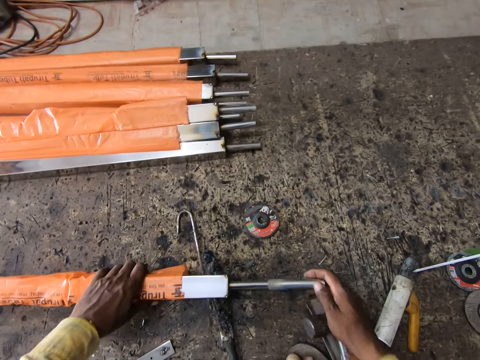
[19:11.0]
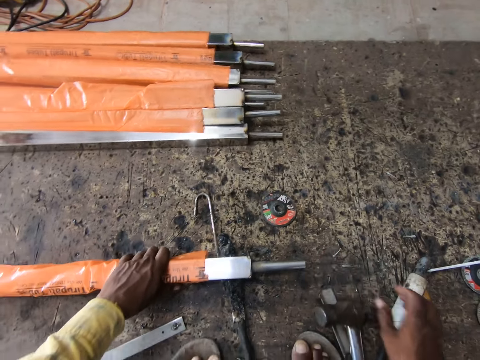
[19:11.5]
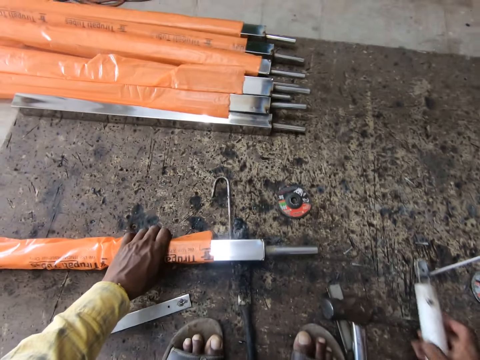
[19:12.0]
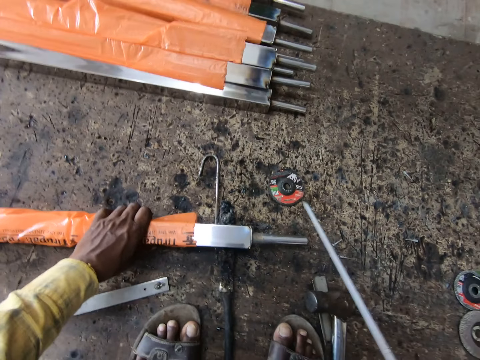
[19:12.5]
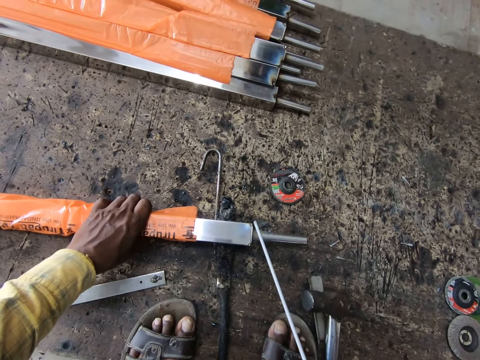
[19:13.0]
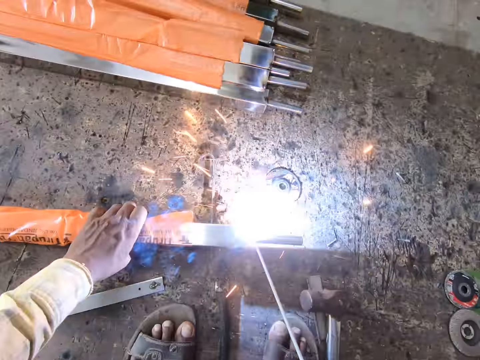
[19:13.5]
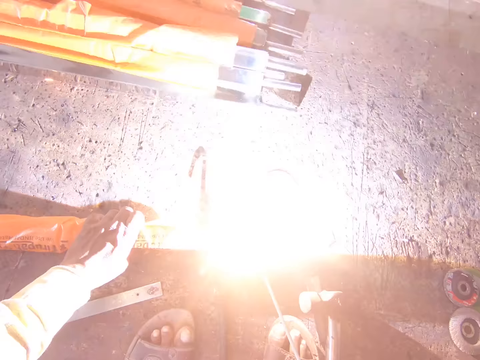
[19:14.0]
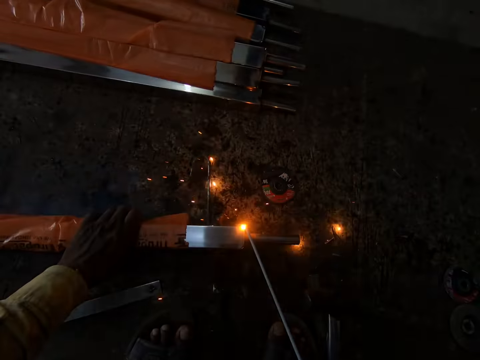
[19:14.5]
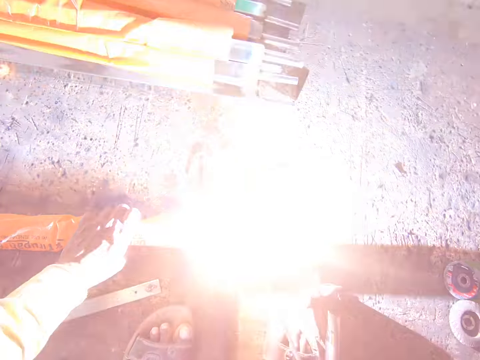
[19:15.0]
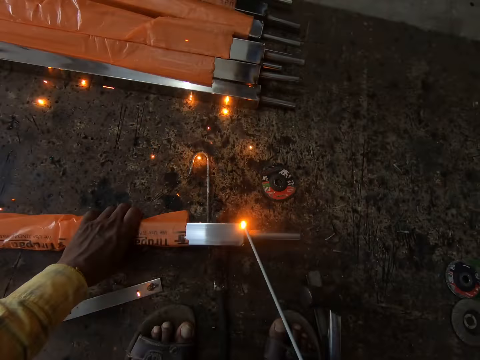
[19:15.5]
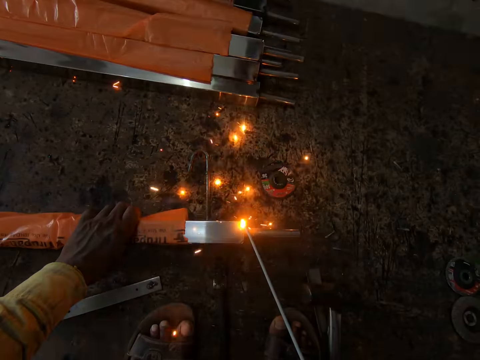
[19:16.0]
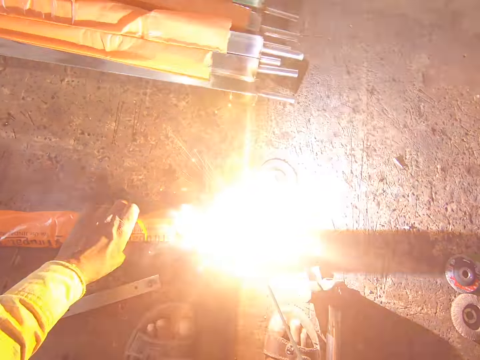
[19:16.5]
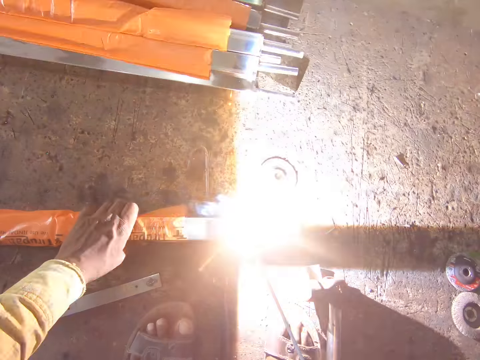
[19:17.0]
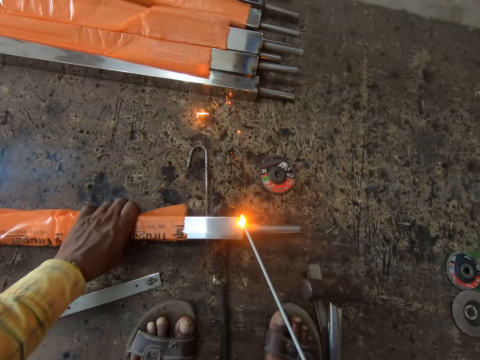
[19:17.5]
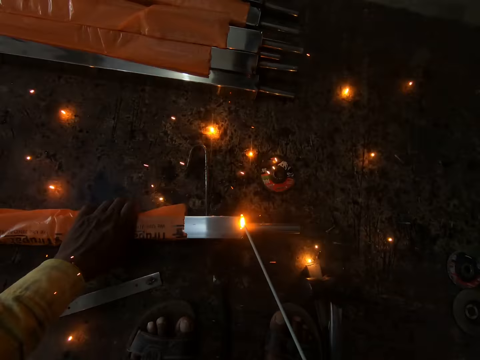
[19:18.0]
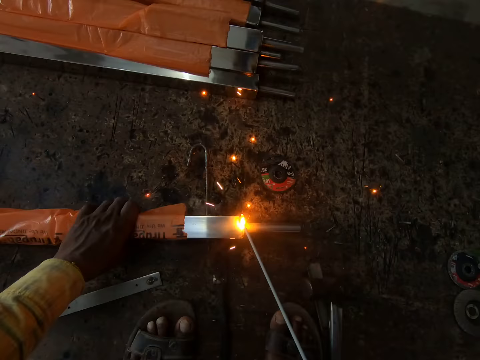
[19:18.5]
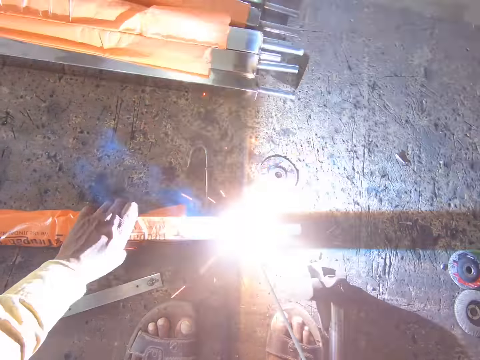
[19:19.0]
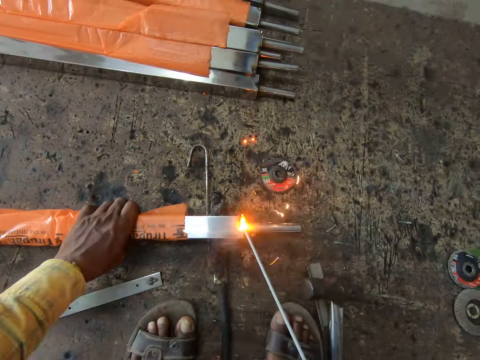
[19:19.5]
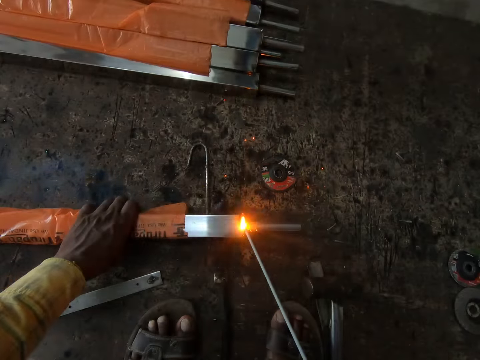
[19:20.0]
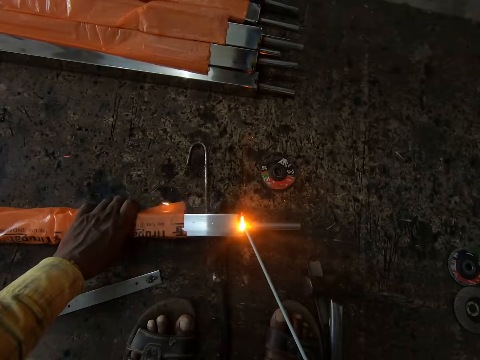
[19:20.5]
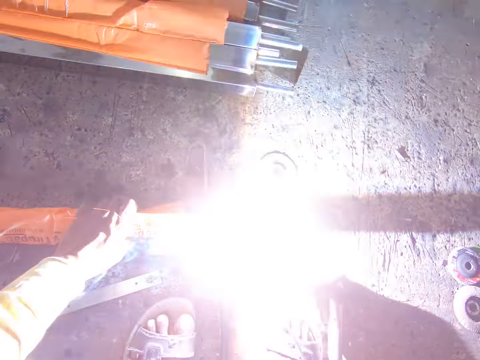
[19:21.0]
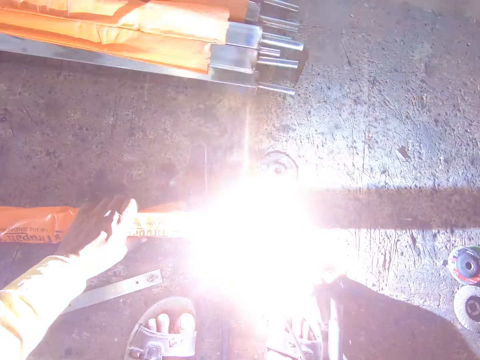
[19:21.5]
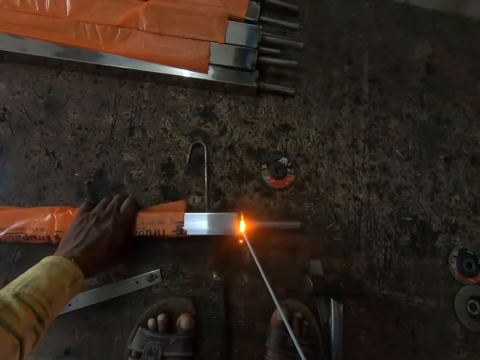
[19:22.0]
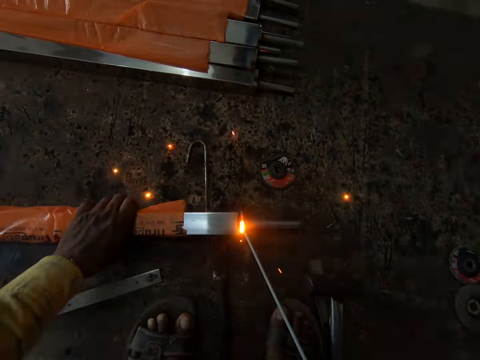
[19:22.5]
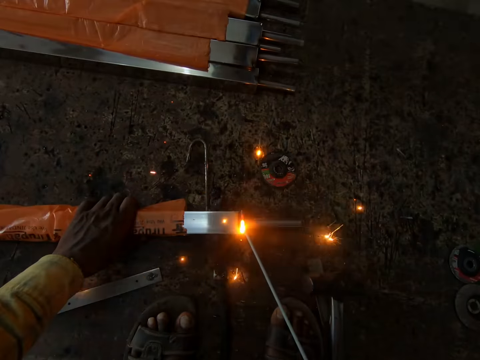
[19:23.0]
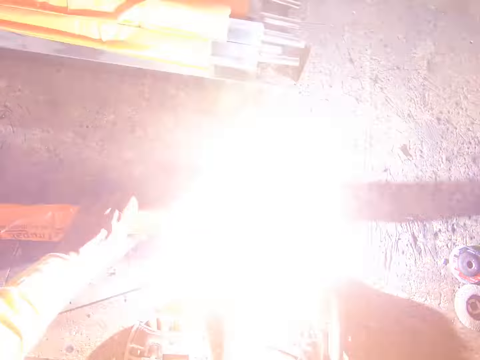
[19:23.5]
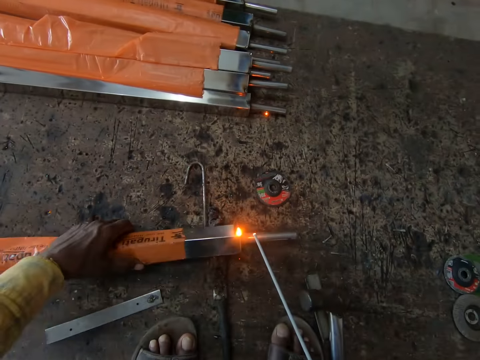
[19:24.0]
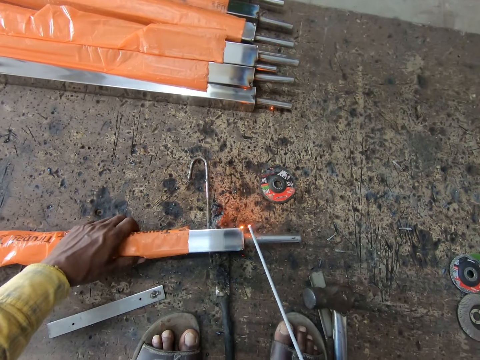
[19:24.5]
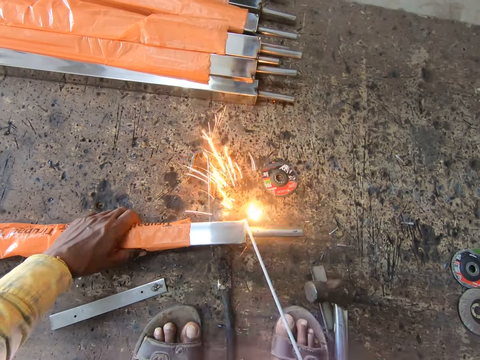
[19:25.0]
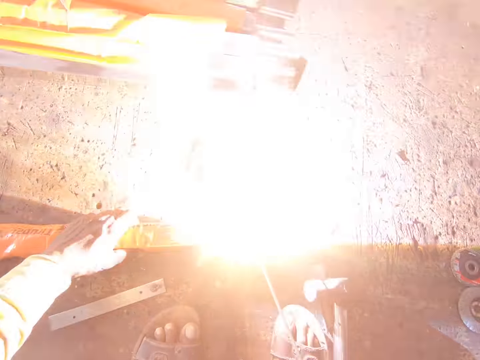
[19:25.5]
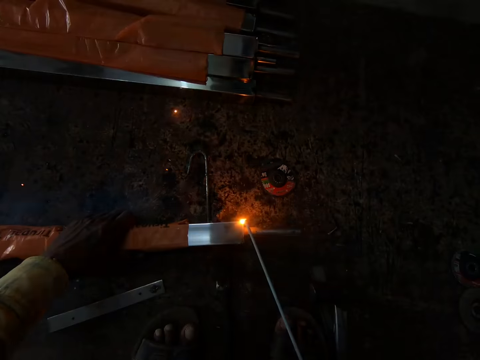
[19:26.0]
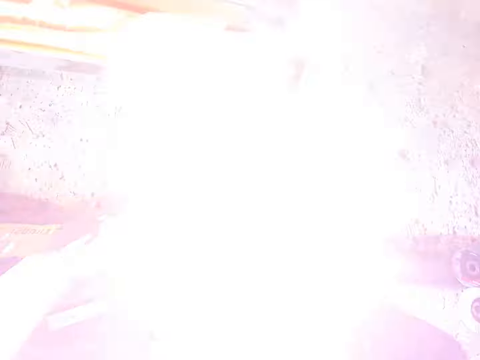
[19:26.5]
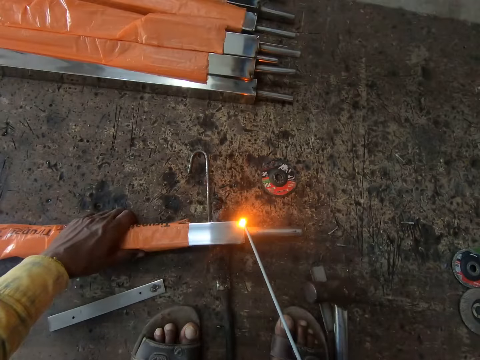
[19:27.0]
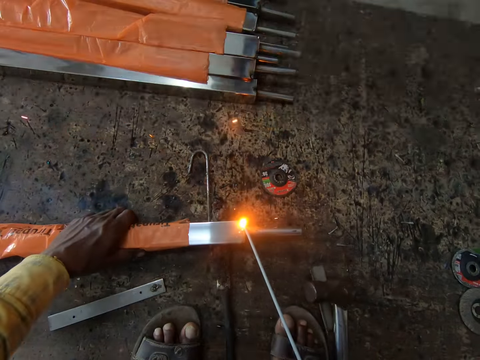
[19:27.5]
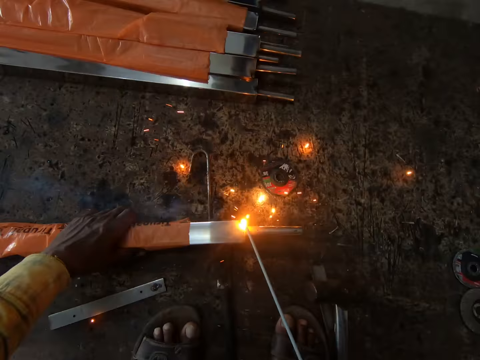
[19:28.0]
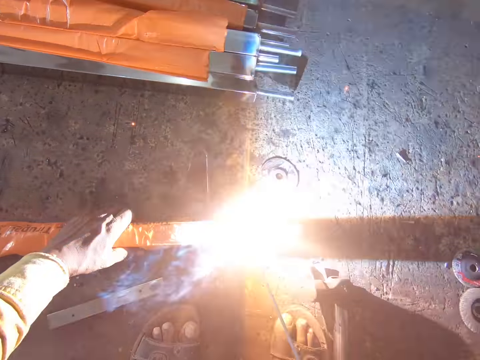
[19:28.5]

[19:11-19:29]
The camera wearer fixes the metals together. They insert a metal in a welding rod. They pick up an electrode holder. They weld the welding rod with a welder. They turn the metal around. They adjust the welding rod on the floor. They weld the welding rod with the welder.

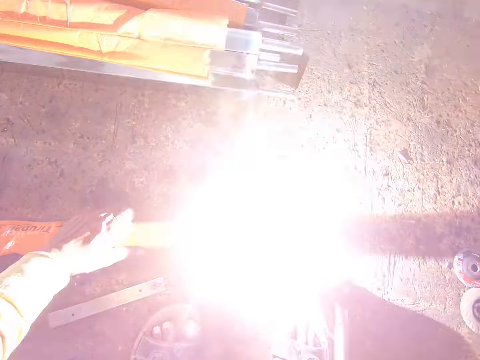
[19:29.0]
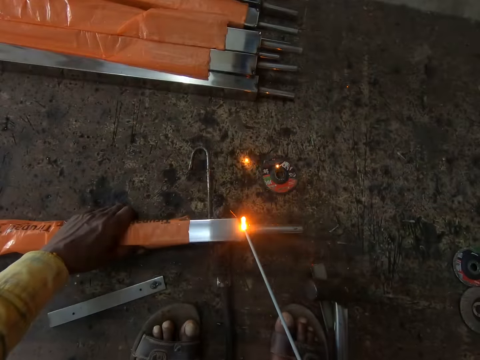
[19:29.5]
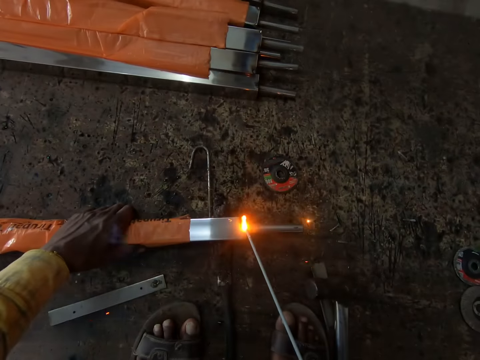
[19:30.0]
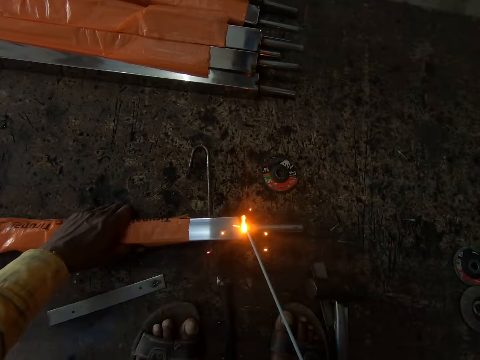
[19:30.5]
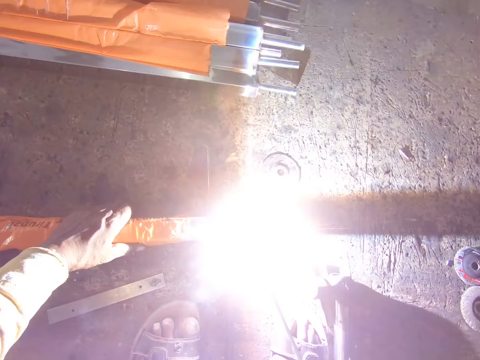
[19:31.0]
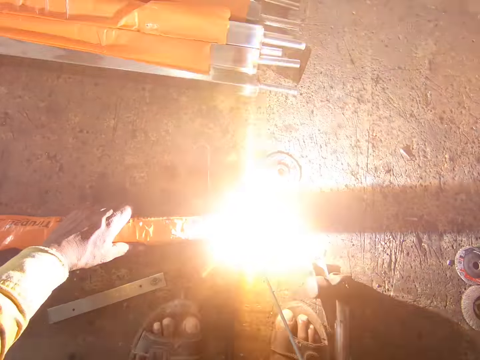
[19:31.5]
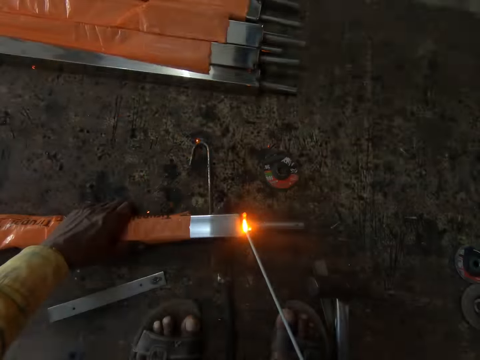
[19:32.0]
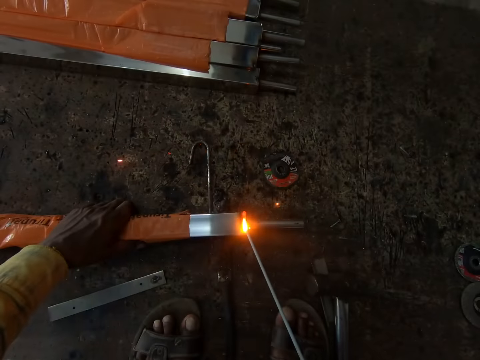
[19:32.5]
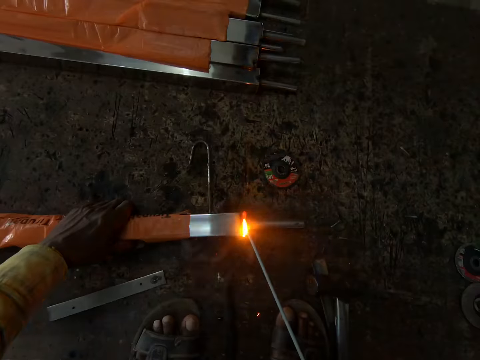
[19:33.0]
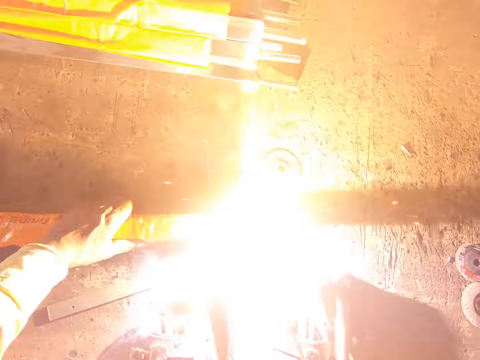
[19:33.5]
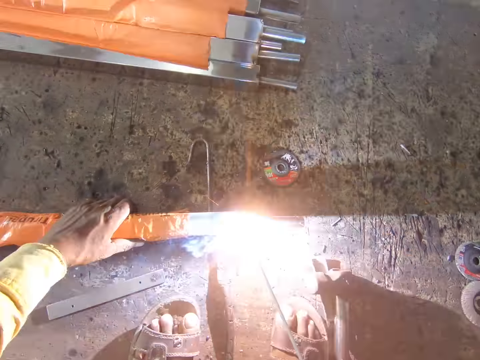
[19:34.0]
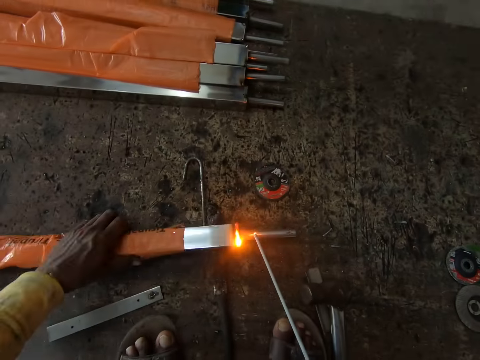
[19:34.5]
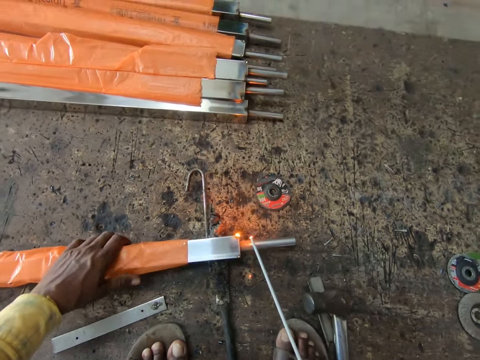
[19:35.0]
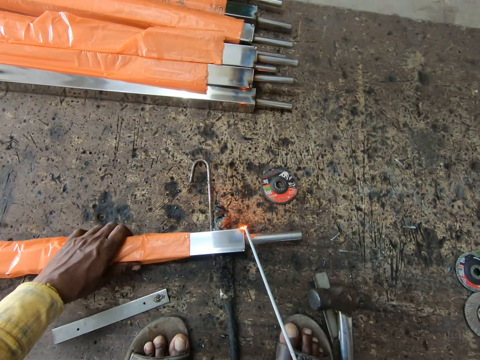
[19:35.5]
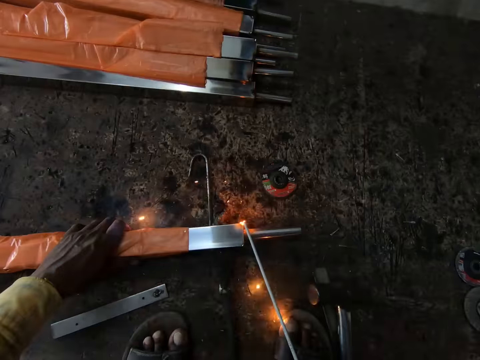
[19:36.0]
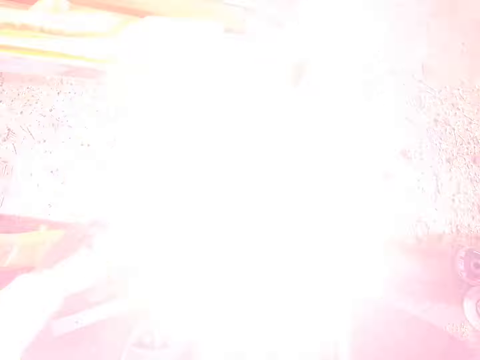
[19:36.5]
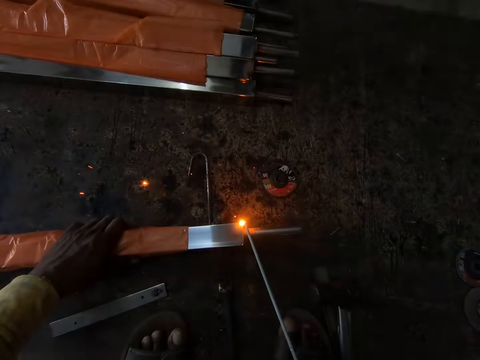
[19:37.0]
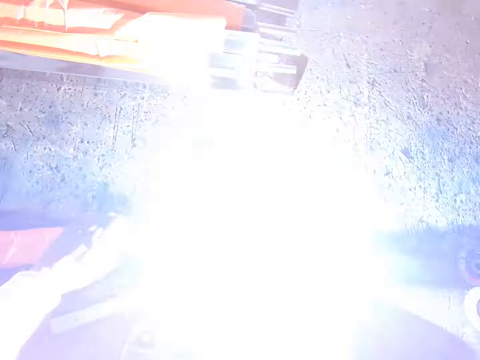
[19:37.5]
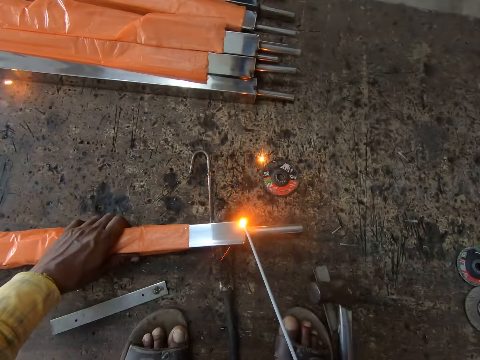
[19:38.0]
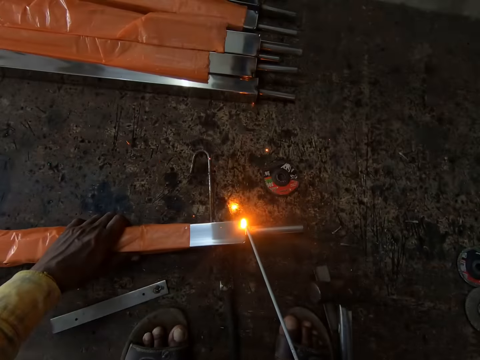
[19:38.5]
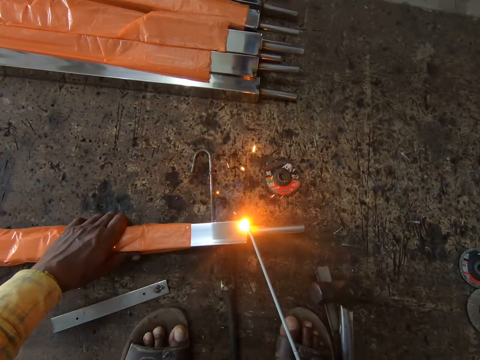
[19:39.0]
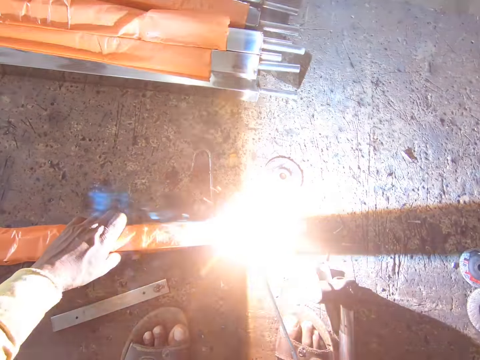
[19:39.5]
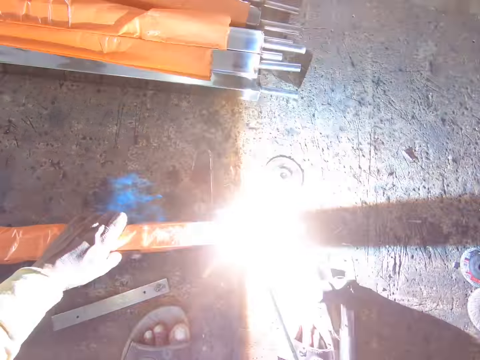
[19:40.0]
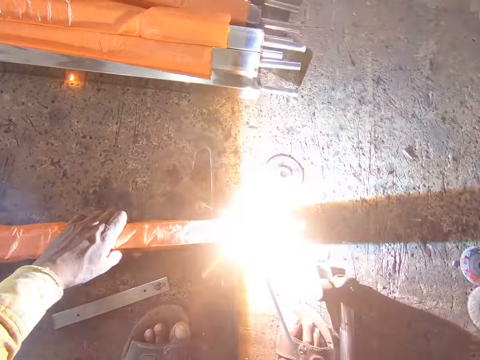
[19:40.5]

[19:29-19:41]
The camera wearer adjusts a welding rod or metal on the floor. They turn the metal around. They weld the welding rod with a welder.
